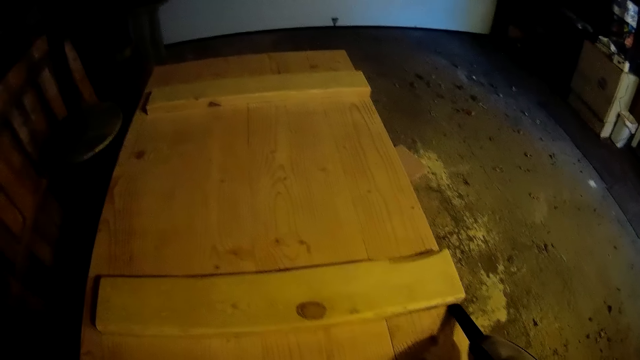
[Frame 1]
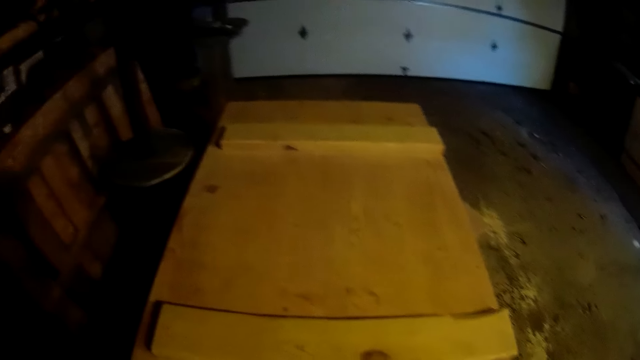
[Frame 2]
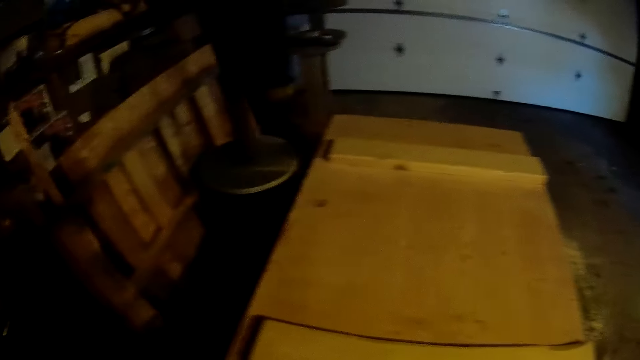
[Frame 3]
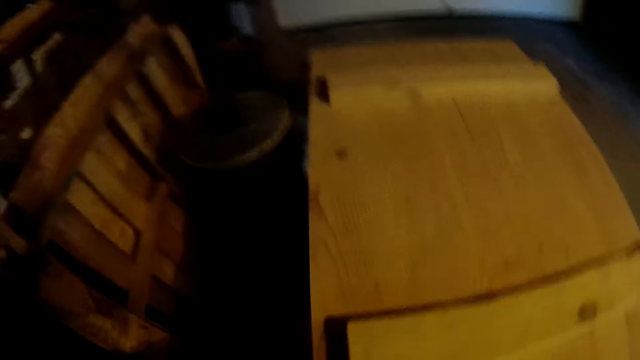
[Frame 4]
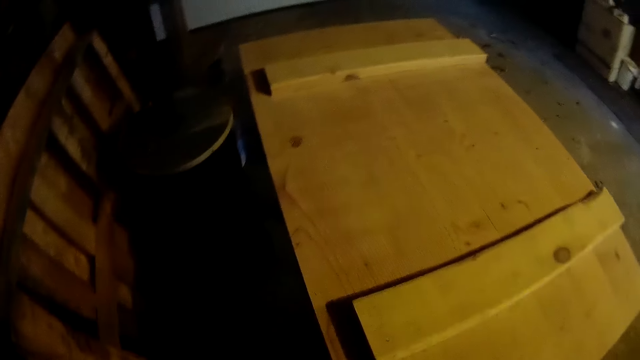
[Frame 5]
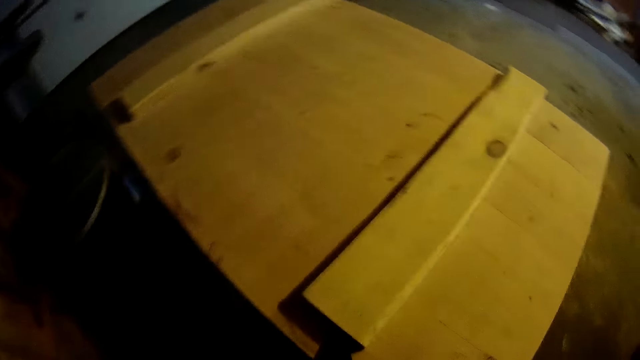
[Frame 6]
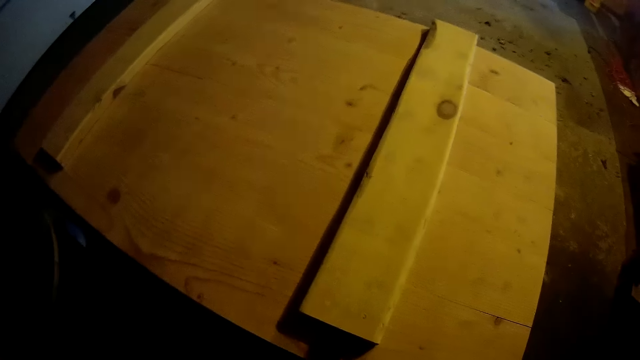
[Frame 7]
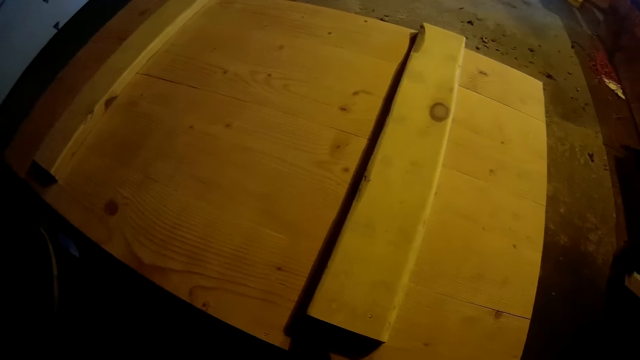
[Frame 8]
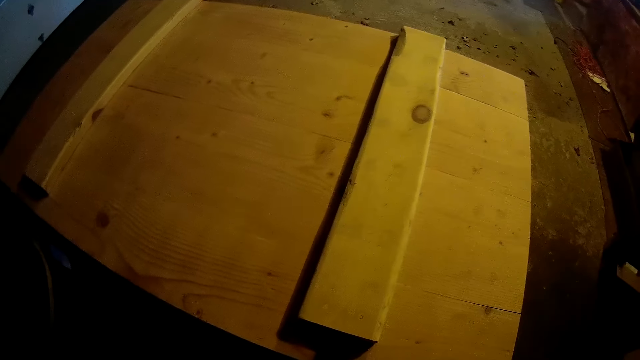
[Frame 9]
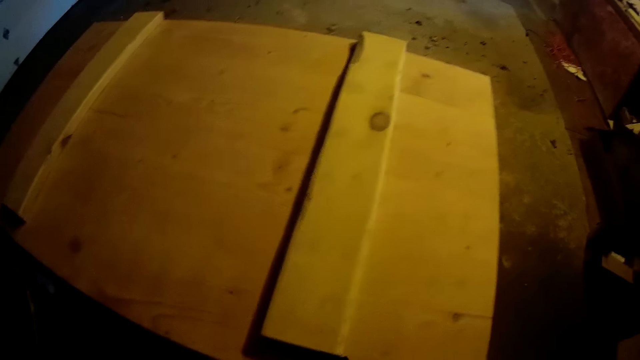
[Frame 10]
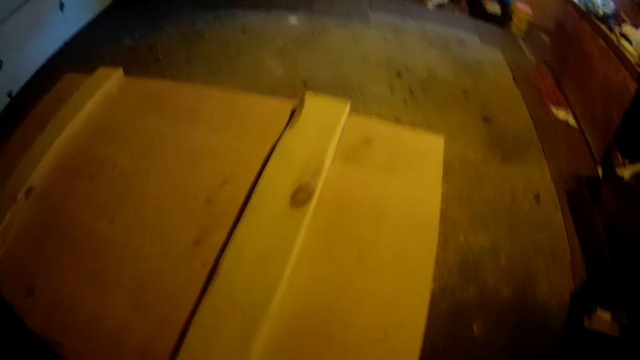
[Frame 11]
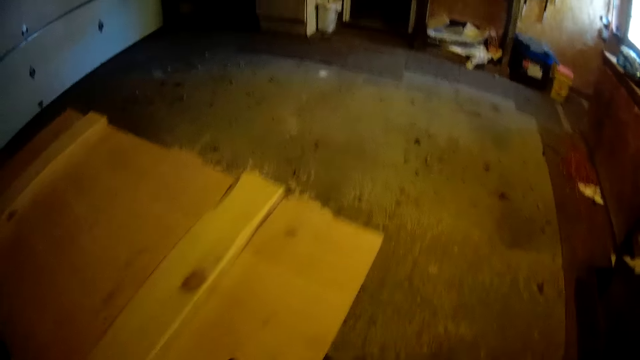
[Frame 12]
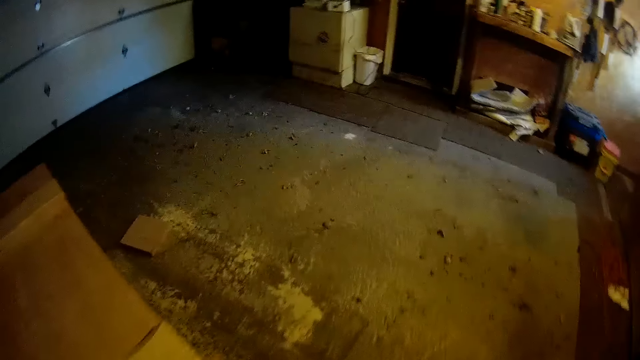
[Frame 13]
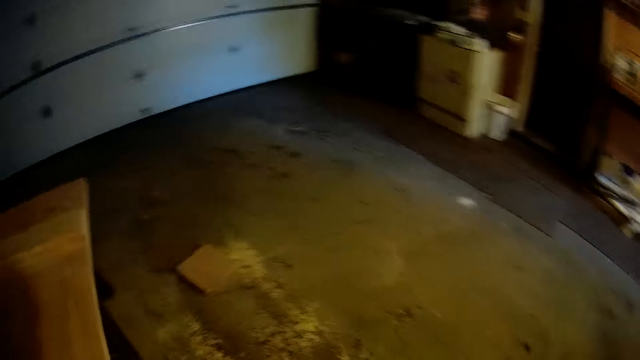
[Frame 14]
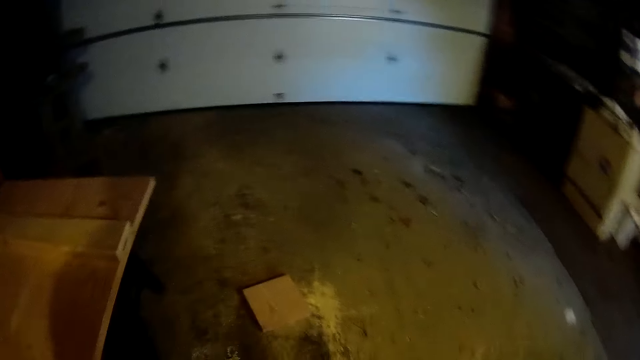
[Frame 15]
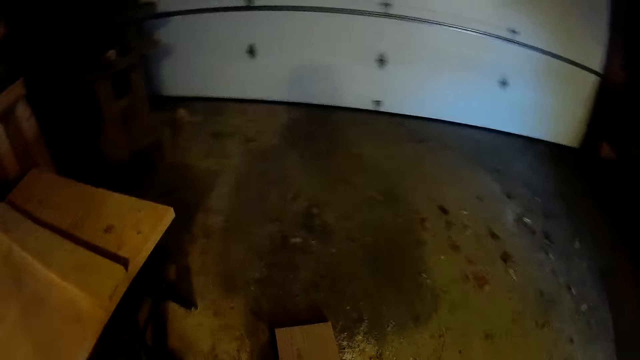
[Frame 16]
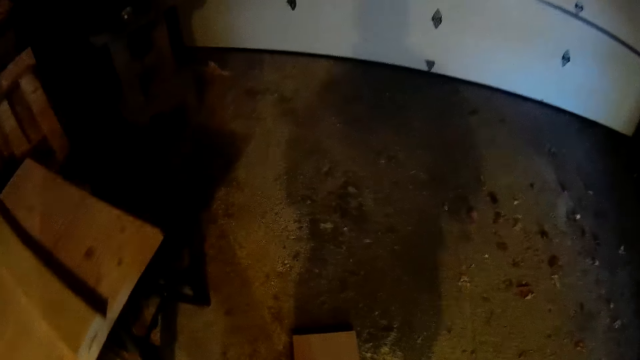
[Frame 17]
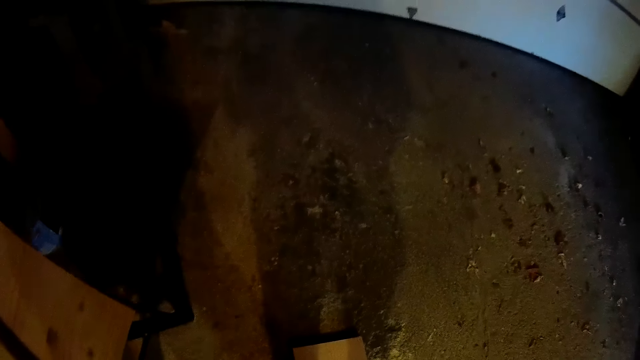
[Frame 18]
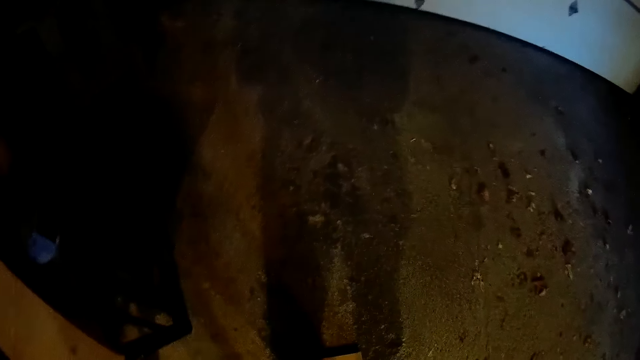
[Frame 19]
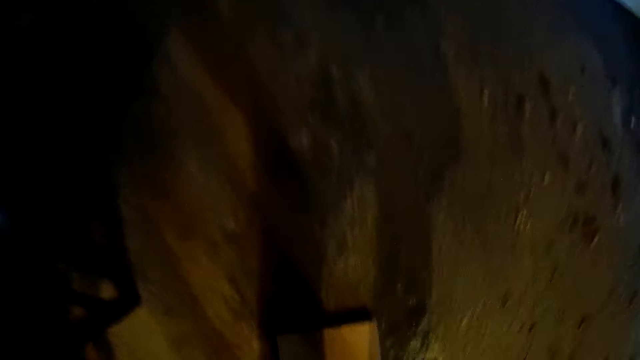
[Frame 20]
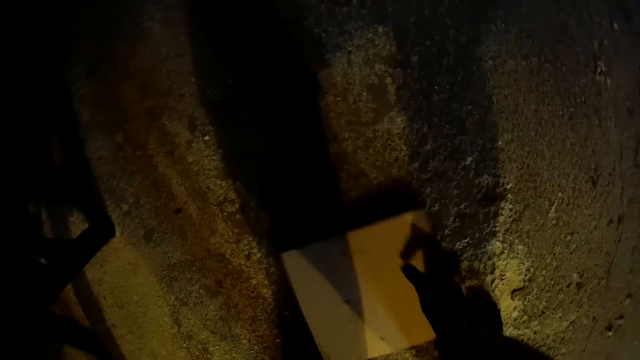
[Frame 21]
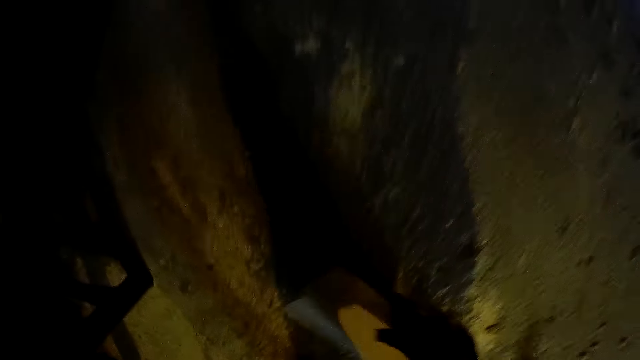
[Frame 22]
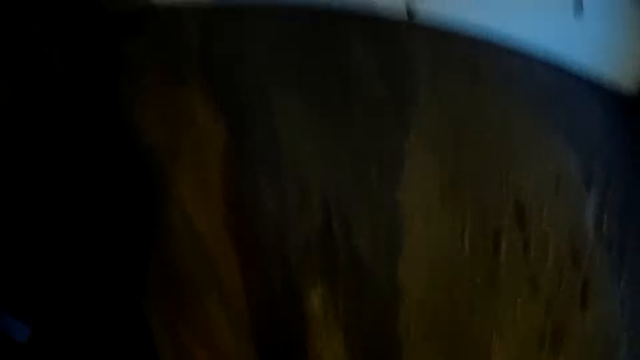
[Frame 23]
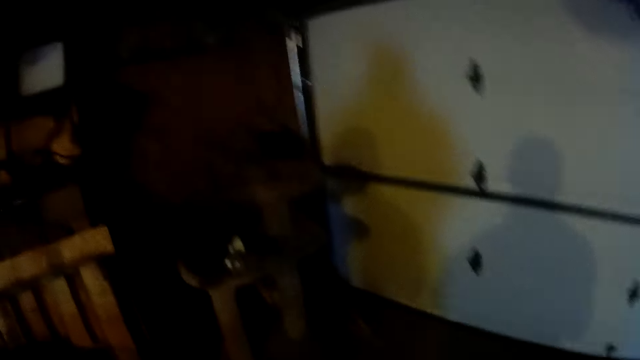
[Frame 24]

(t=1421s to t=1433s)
The camera wearer moves around the store. He picks up a wooden piece from the floor with his right hand. He moves around the store.

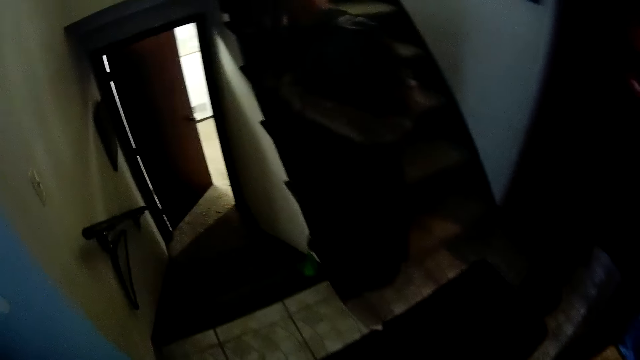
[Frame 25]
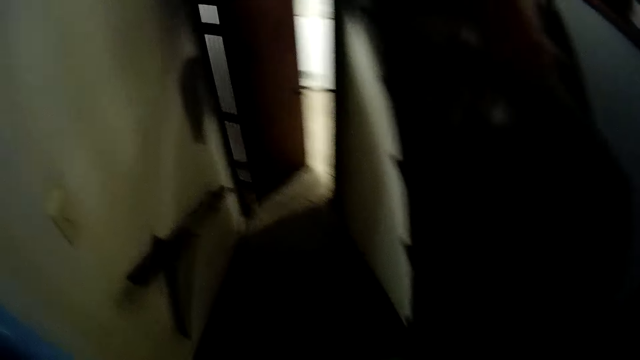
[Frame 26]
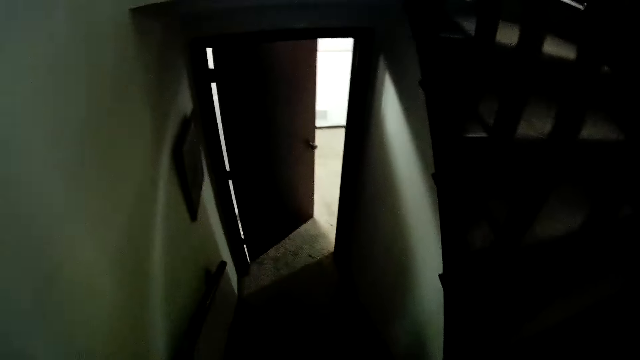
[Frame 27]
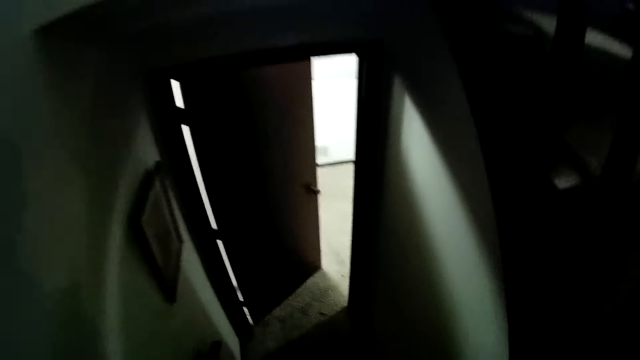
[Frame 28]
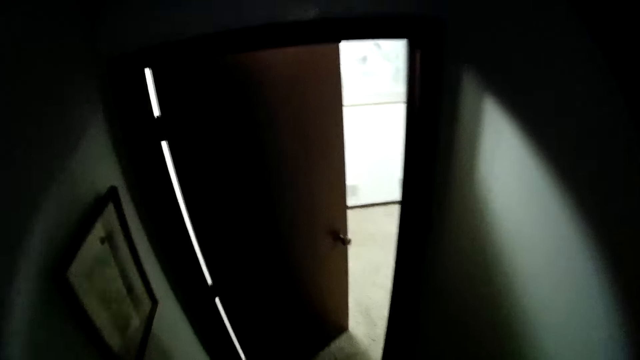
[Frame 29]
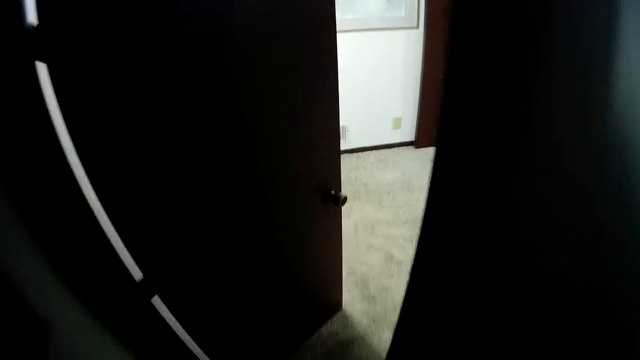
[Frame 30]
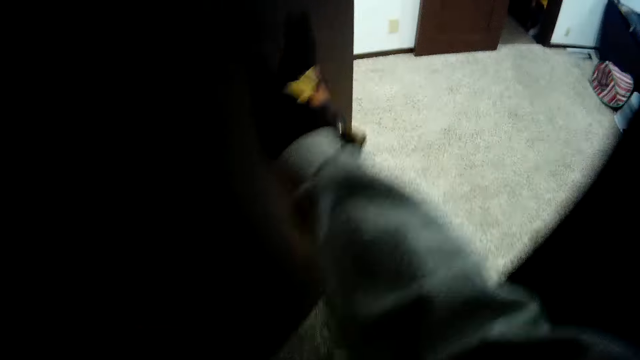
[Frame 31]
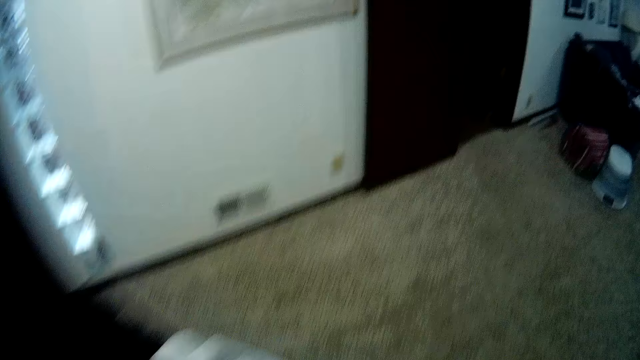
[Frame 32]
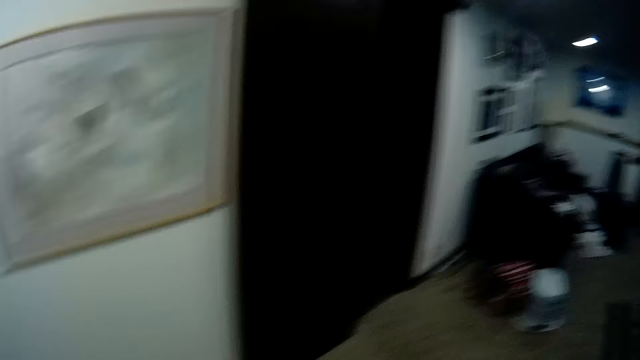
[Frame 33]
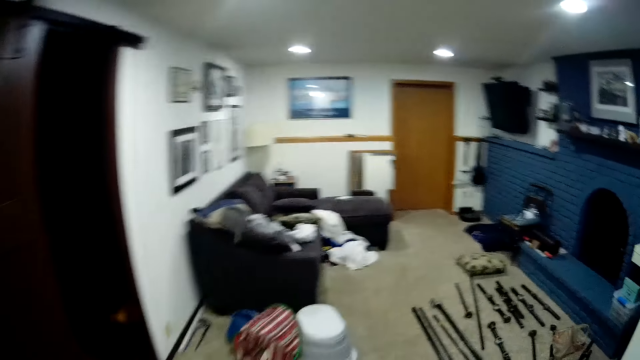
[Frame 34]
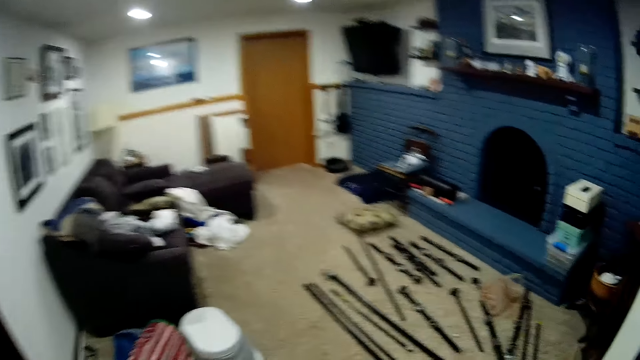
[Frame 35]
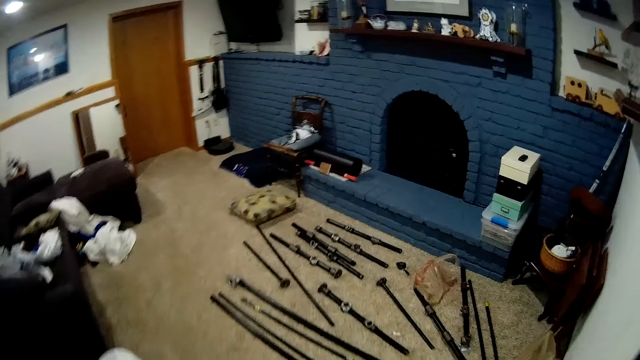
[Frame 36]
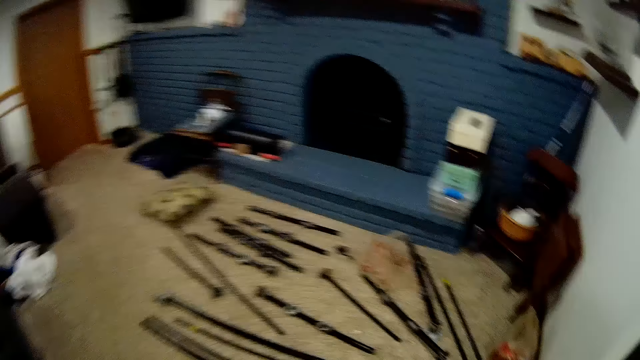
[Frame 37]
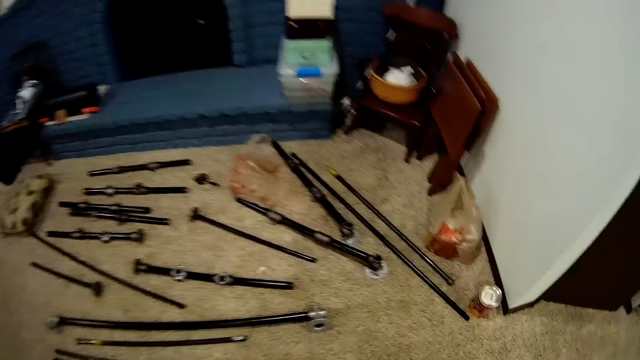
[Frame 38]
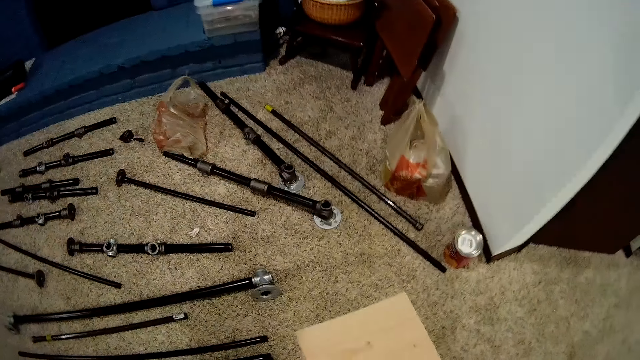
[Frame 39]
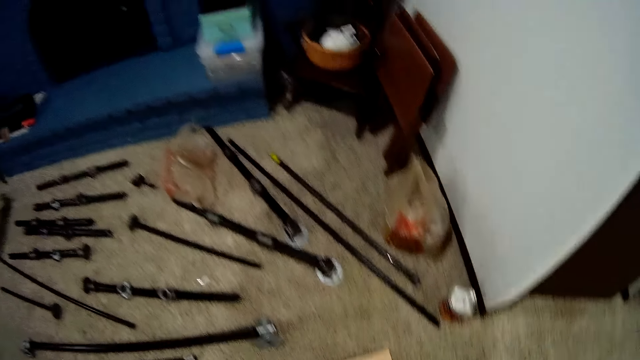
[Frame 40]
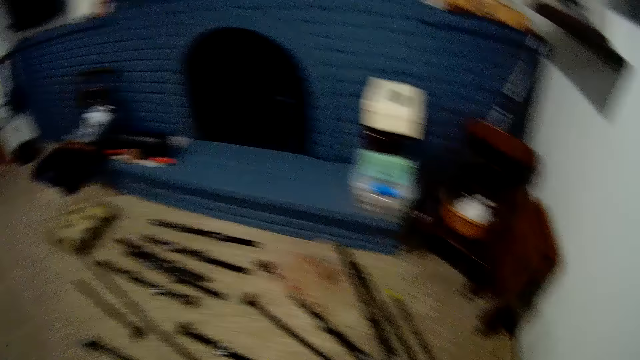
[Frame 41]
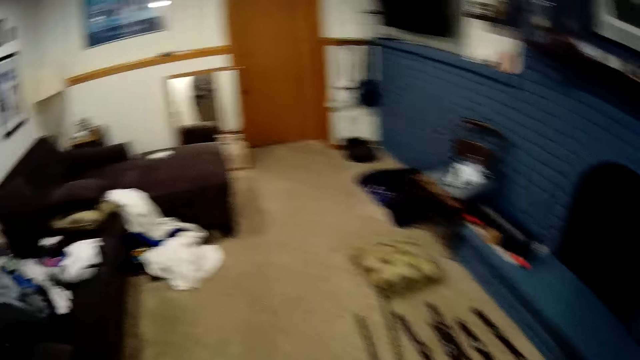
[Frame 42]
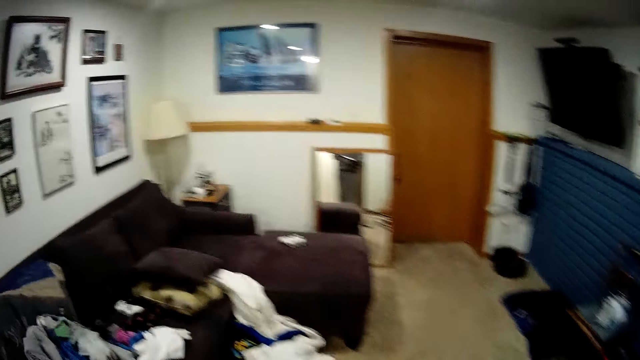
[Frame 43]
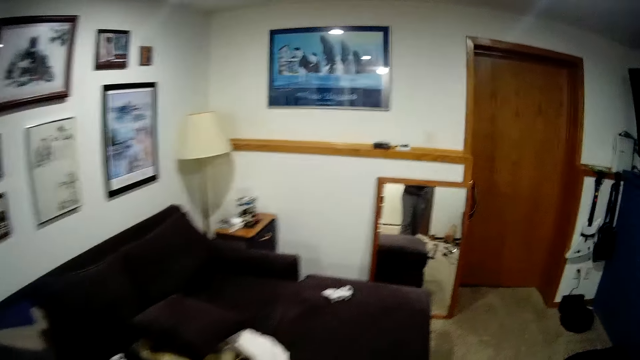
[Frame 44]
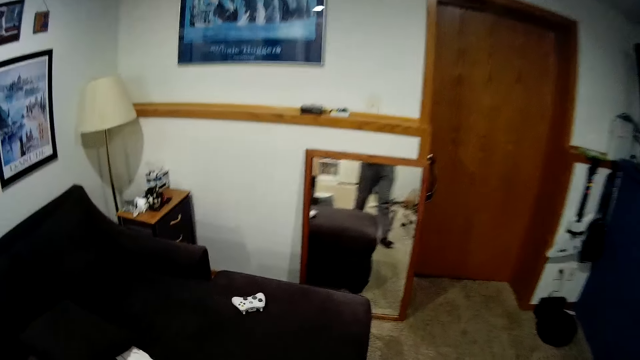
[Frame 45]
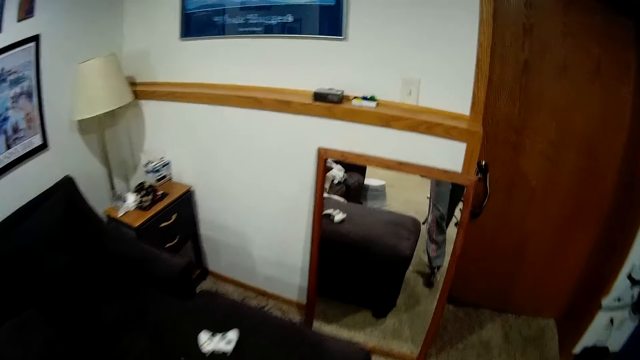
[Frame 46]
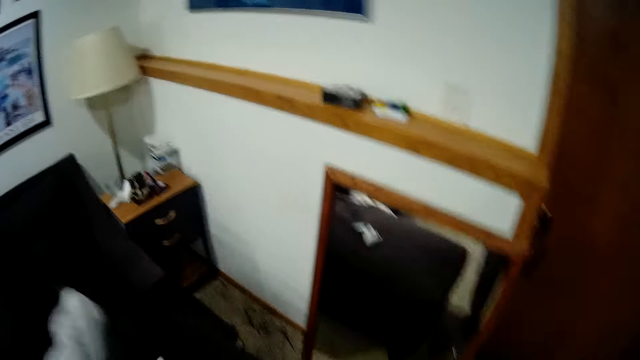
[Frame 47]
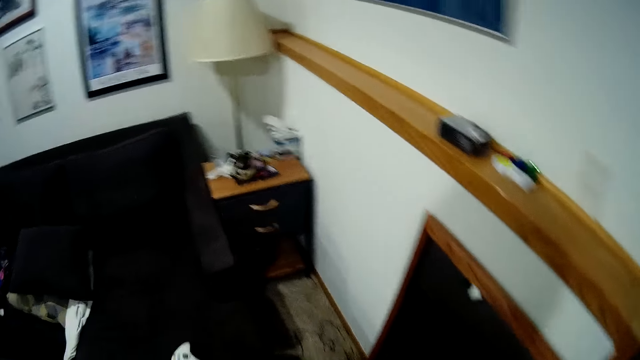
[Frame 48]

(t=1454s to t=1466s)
The camera wearer walks down the stairs. He pushes a door with his right hand. He opens the door. He walks inside the room. He drops the wooden piece on the floor. He moves around the room.
